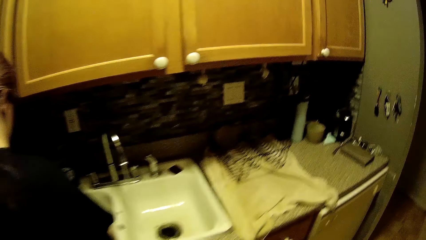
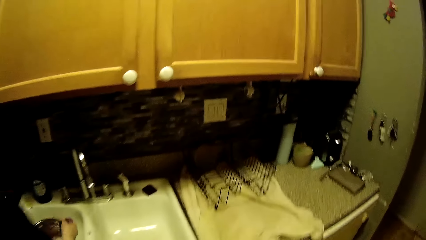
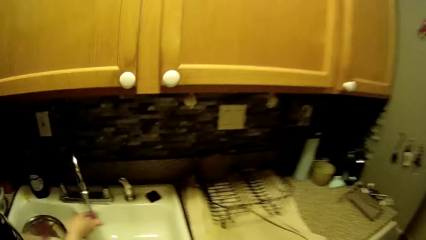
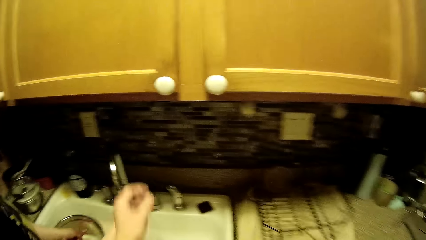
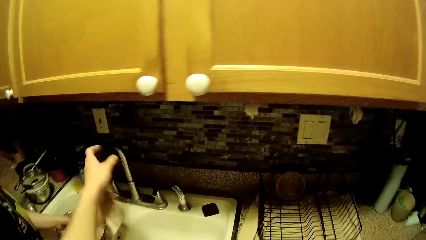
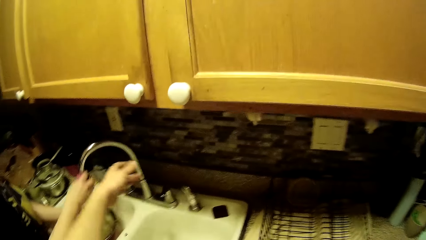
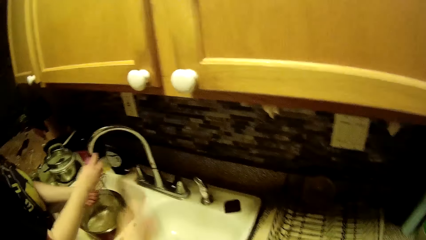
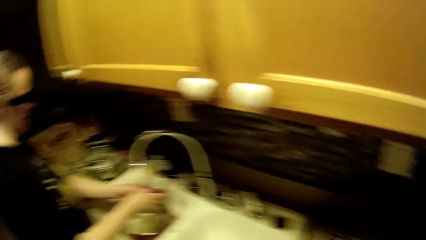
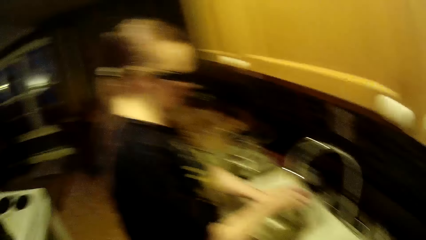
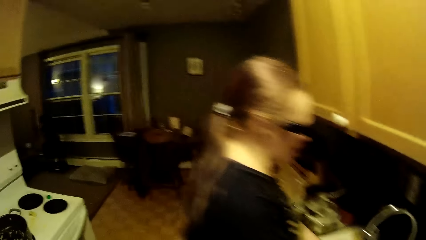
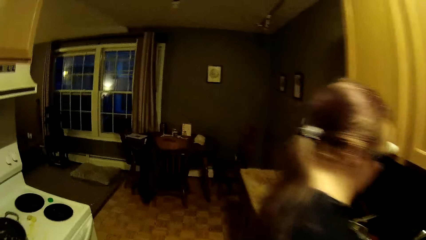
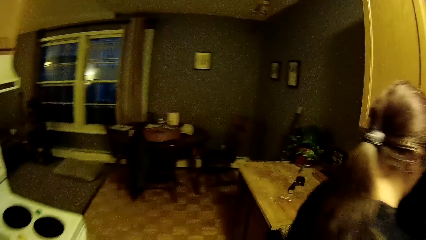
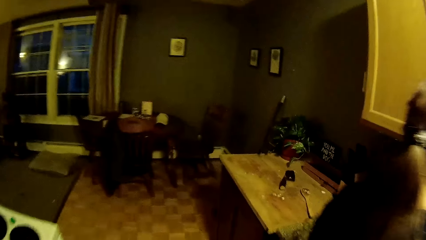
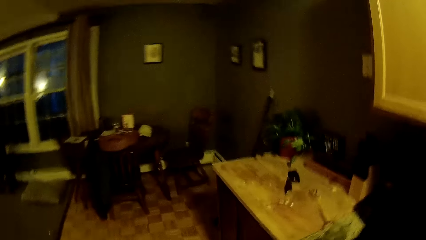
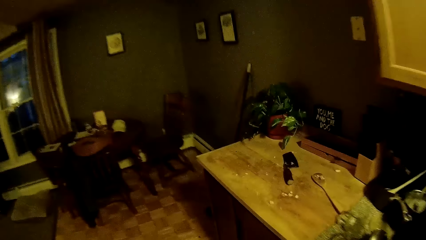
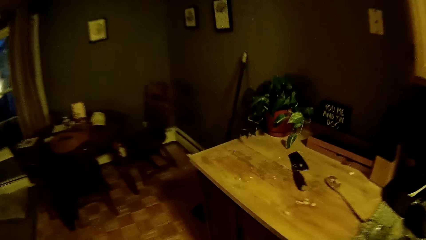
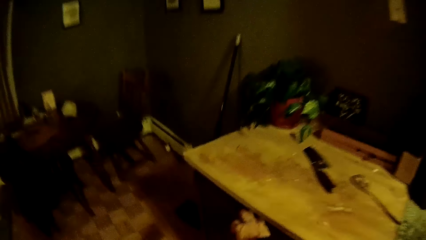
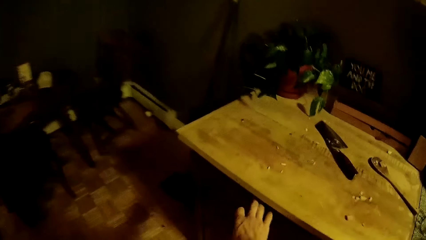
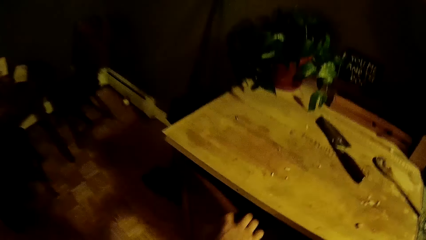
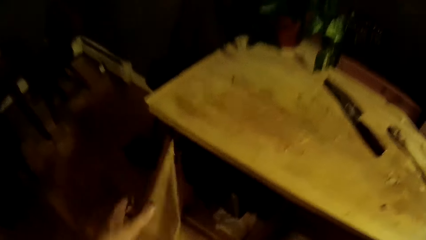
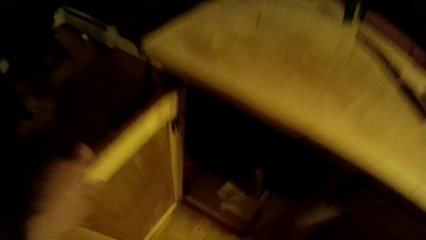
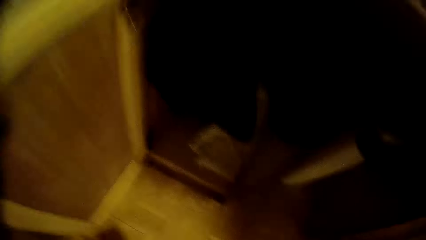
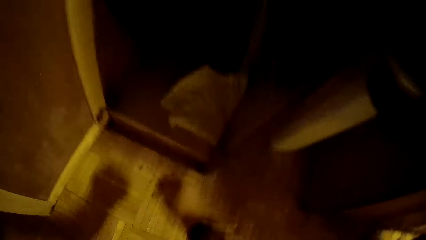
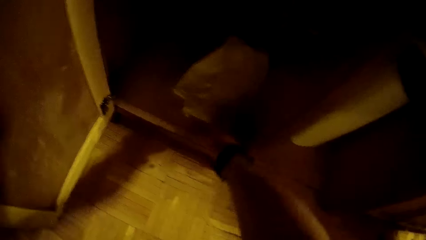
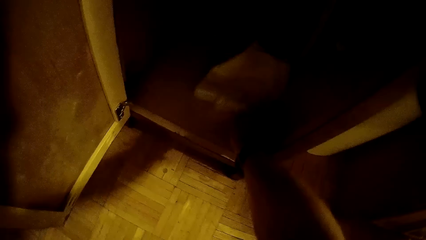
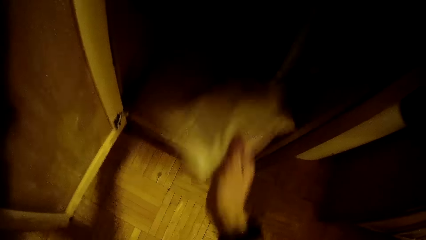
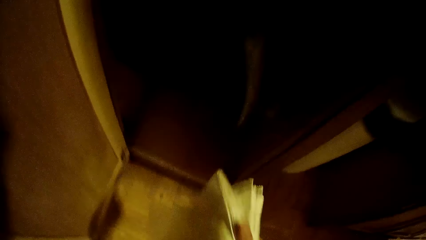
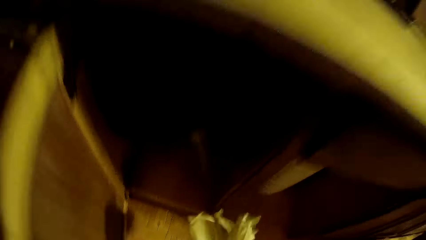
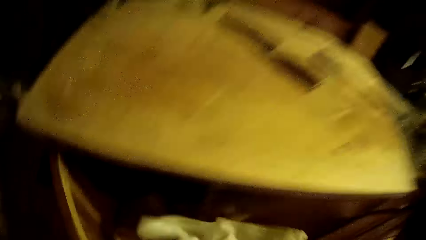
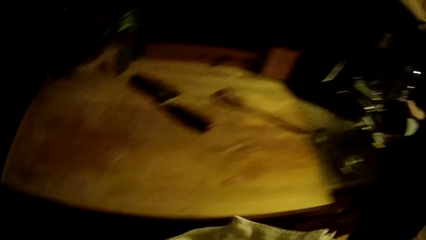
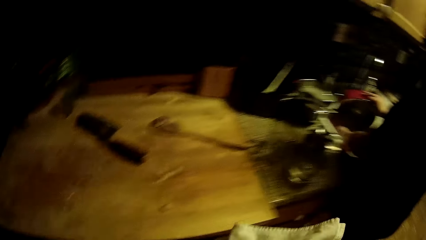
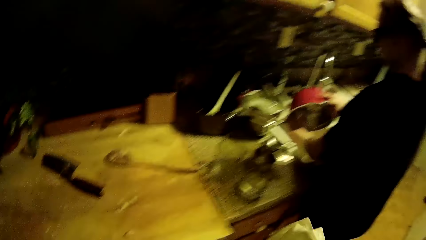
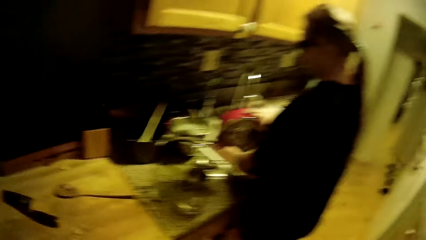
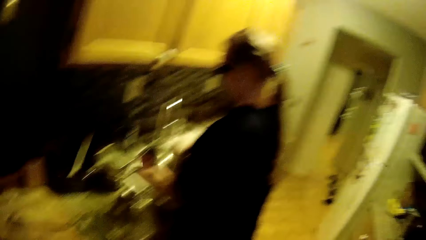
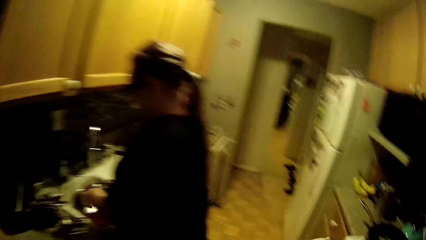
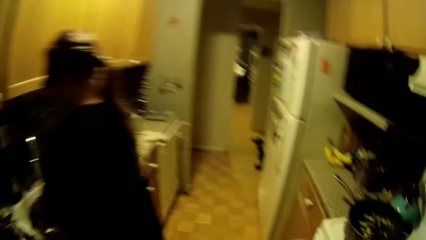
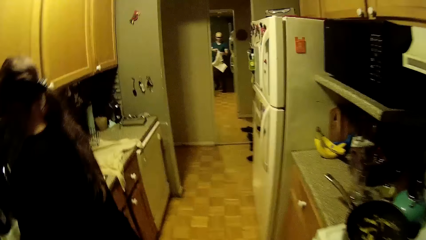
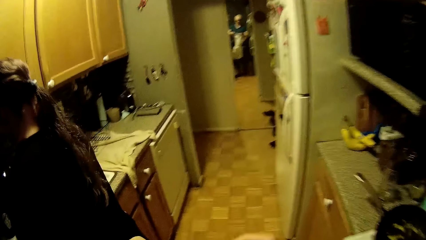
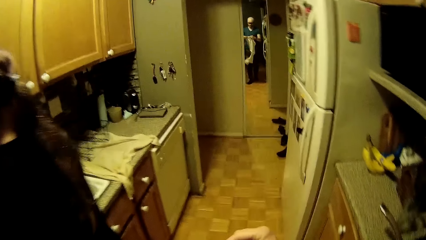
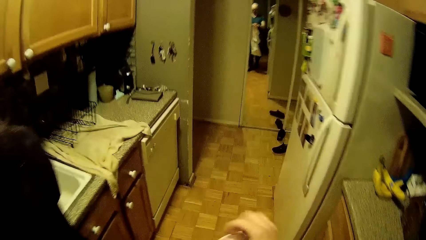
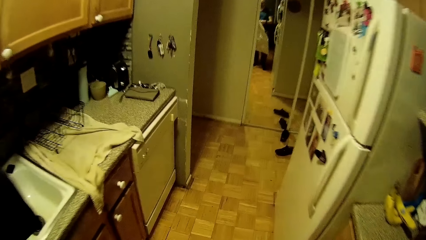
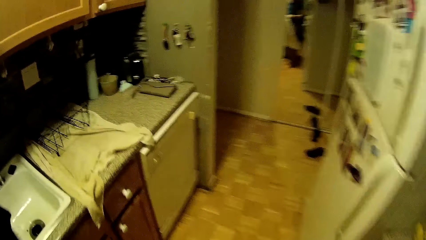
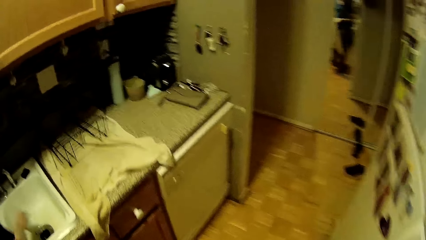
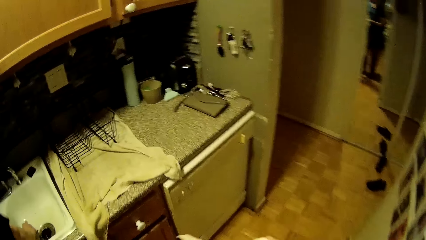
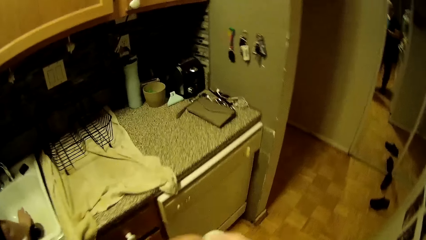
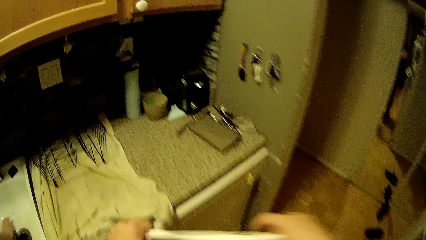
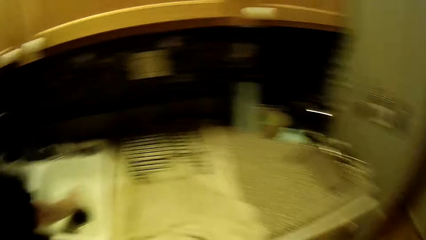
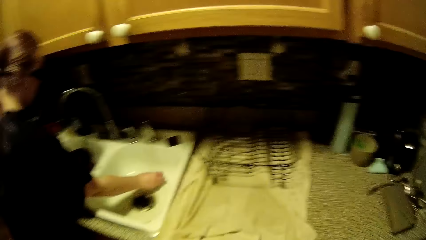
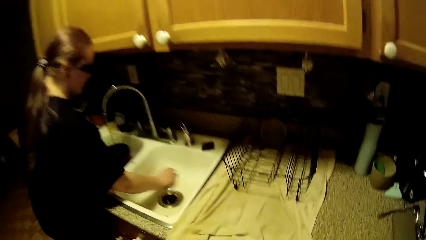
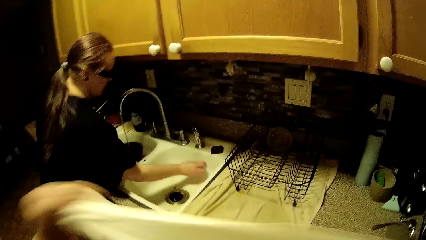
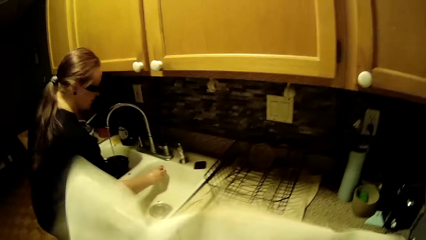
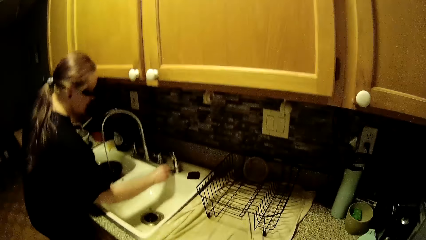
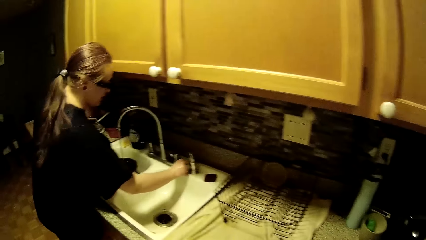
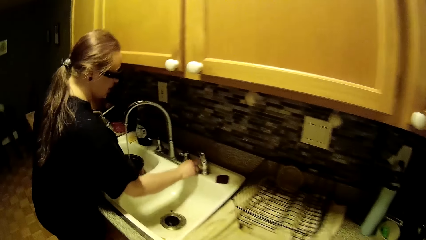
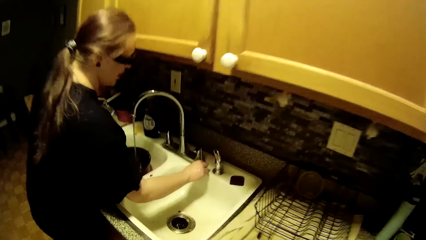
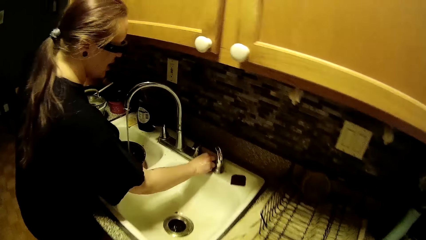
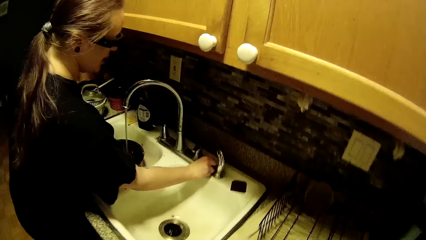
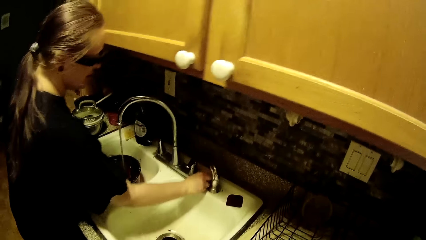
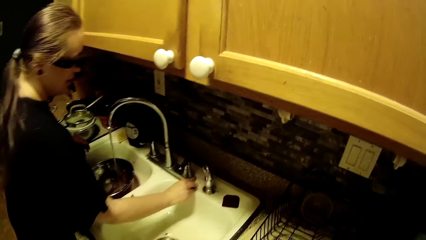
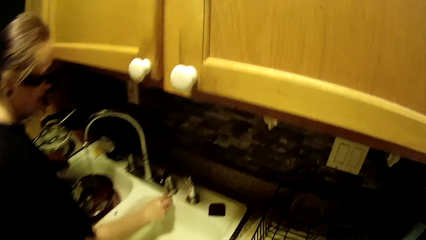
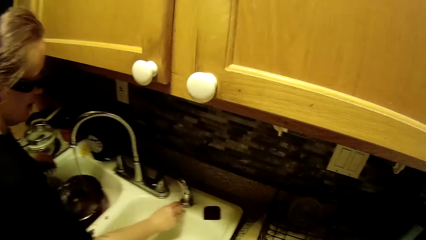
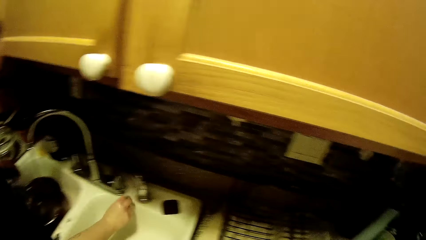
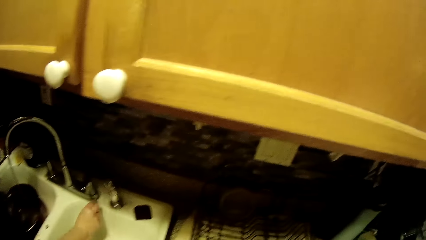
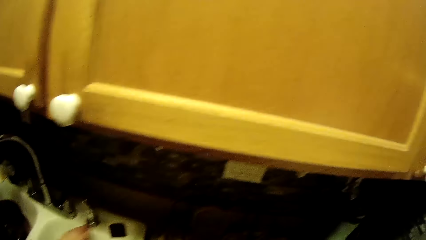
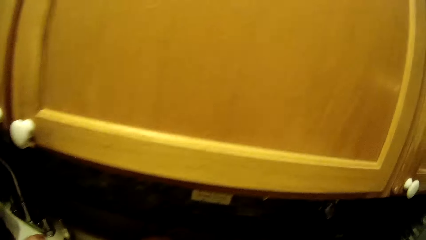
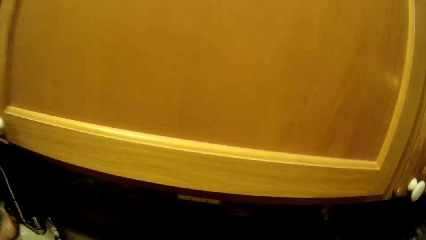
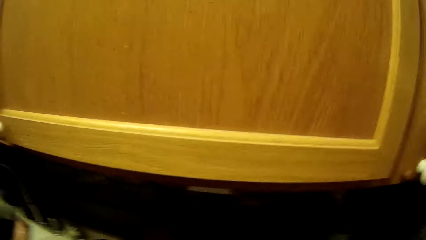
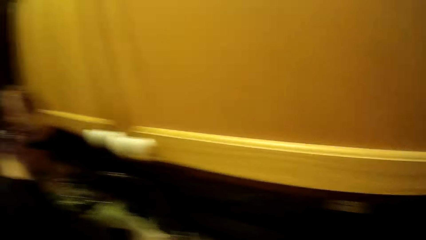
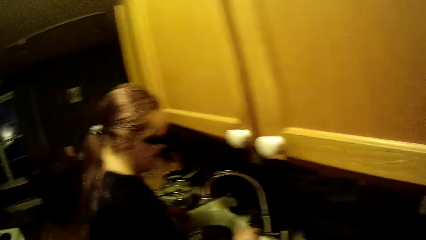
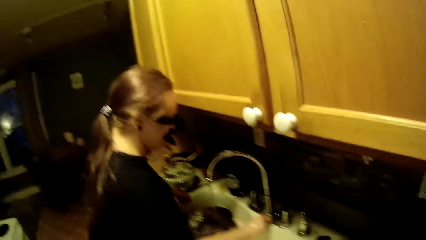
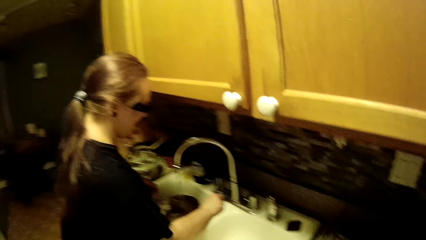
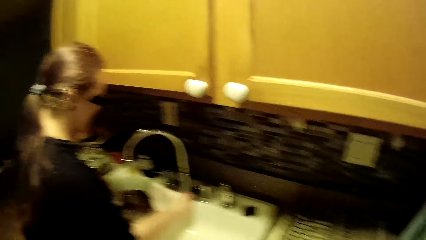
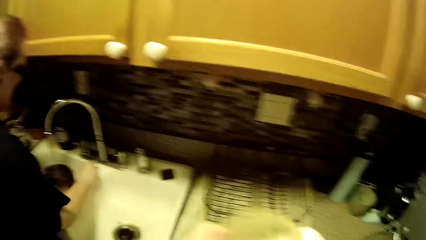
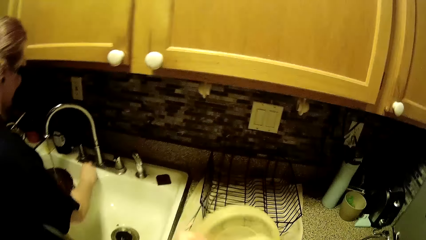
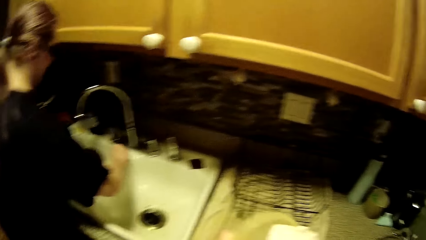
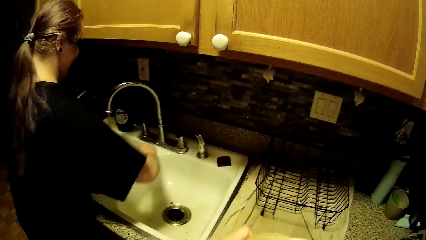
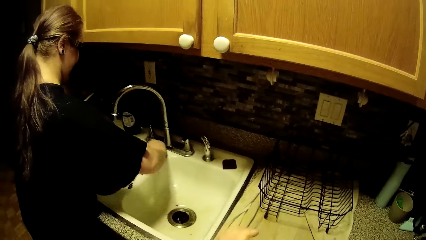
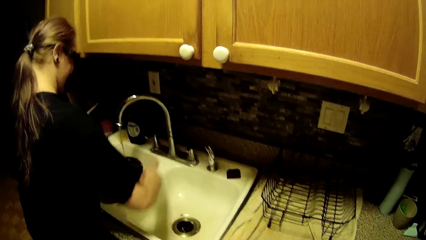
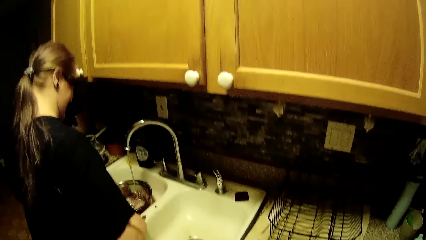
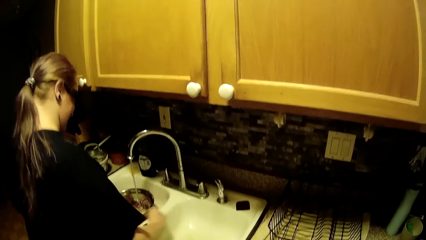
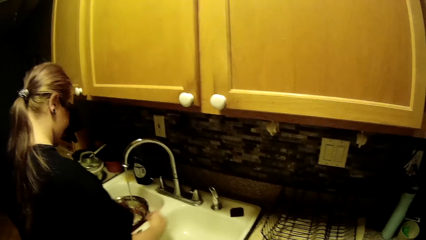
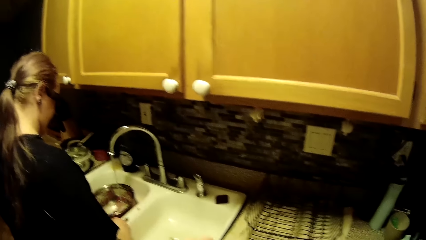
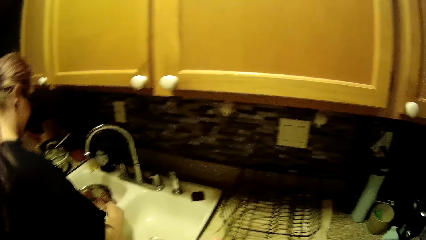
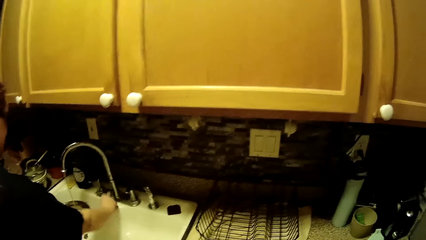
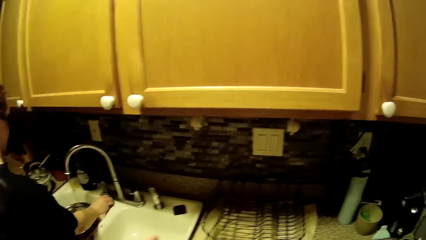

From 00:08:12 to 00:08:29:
The woman turns the faucet spout into the left sink bowl with her right hand. The camera wearer moves. He opens a cupboard with his right hand. He holds the cupboard door with his left hand. He picks a towel from the cupboard with his right hand. He closes the cupboard door with his left hand. The woman rinses a dish in both hands under the faucet. The camera wearer walks. He holds the towel in both hands. The woman washes the sink bowls with the sponge in her right hand. The camera wearer wipes a lid in his left hand with the towel.
